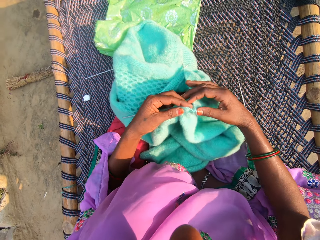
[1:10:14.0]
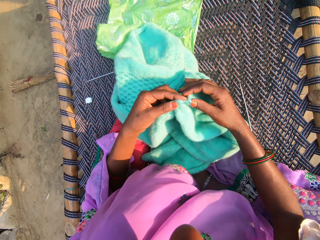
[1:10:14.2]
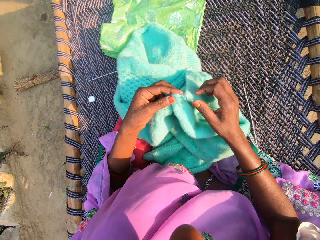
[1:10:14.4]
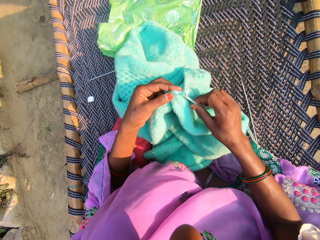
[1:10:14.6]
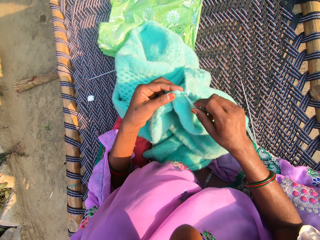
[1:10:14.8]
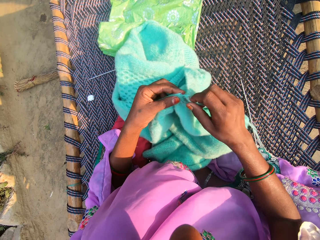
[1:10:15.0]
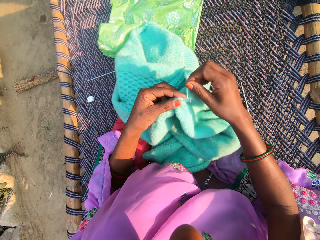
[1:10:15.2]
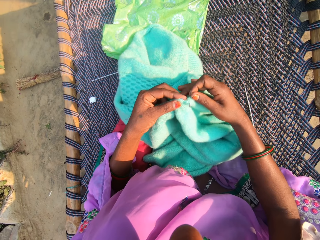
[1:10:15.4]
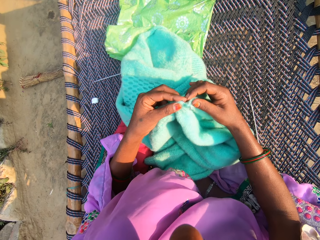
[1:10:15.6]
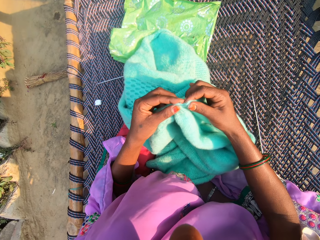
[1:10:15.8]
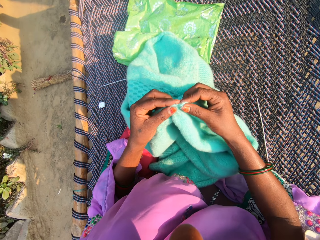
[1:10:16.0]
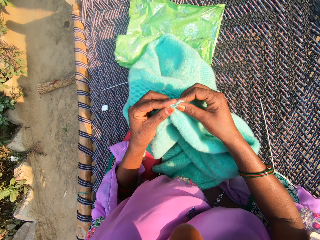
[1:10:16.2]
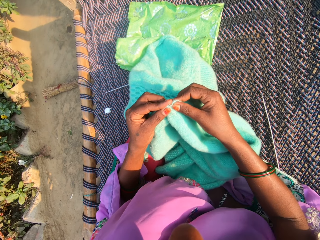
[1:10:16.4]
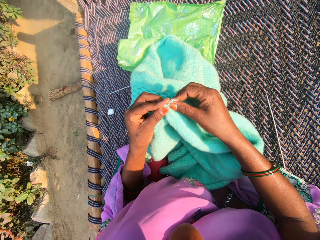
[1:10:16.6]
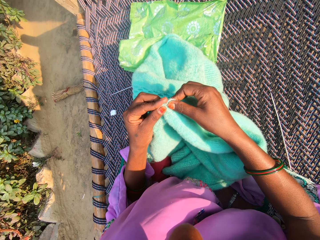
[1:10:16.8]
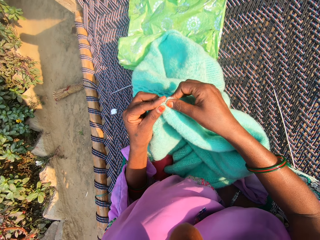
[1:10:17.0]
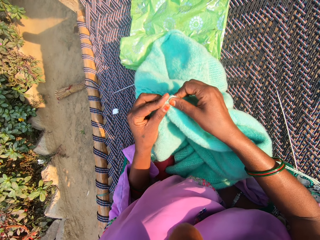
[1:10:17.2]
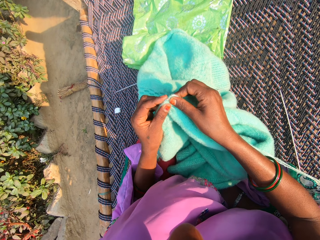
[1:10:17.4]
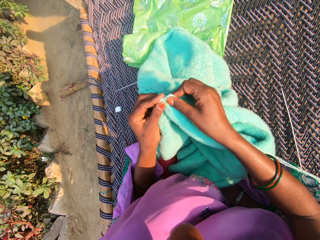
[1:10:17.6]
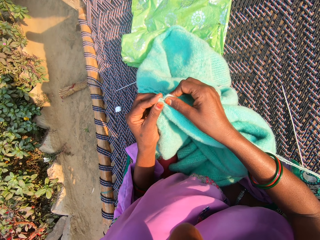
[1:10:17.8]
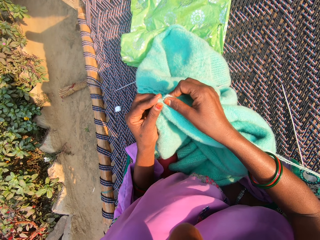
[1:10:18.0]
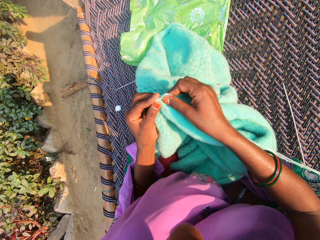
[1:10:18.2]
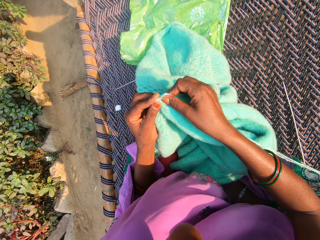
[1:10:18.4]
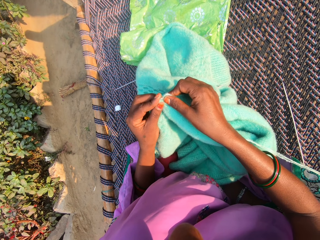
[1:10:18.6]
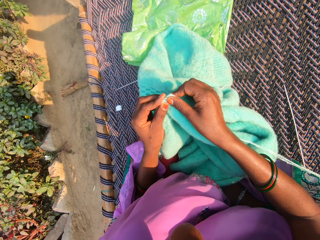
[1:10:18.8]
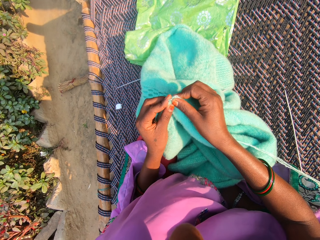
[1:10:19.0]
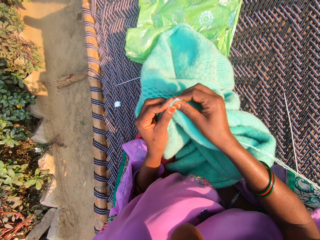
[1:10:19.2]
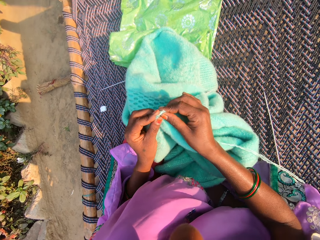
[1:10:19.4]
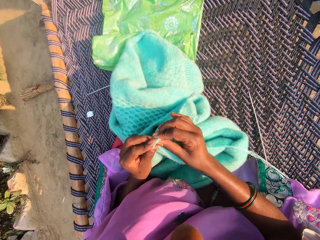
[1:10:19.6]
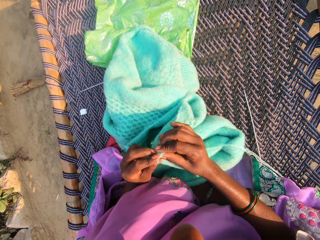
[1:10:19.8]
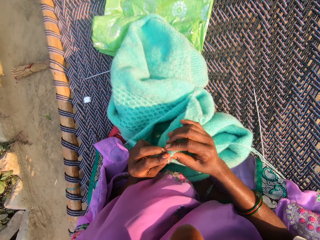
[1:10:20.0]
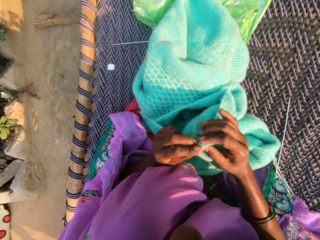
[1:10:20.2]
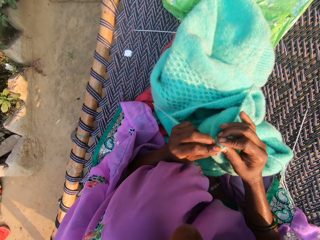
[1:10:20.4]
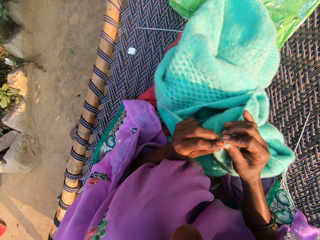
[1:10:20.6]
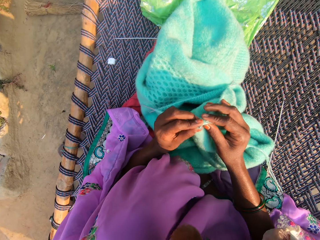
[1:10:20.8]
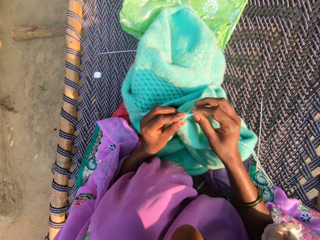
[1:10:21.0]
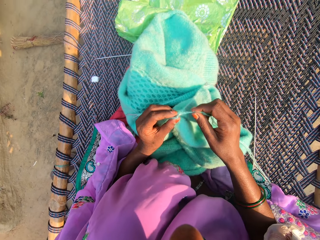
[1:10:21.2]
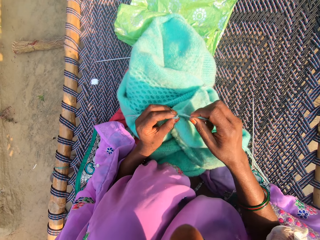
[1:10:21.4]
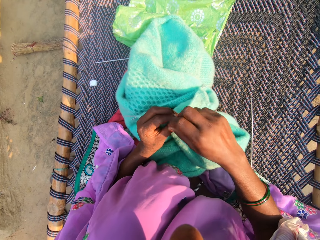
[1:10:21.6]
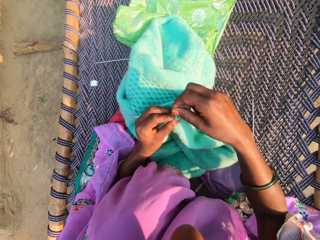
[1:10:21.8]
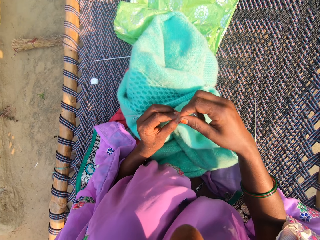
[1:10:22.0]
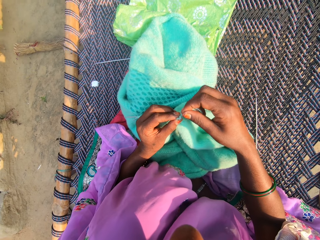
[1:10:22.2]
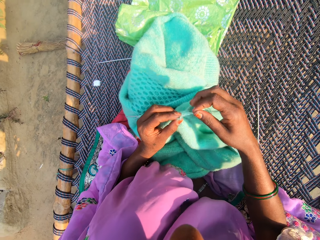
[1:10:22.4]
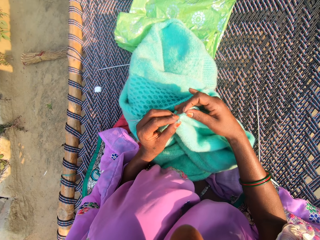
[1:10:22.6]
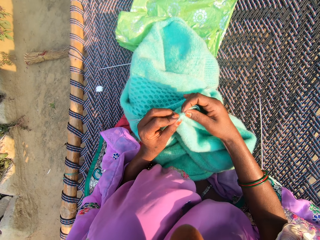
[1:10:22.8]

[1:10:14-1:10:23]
The camera wearer knits material with hands.

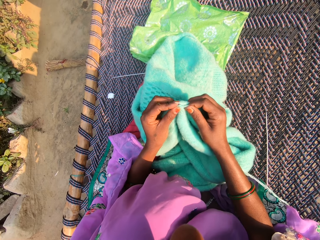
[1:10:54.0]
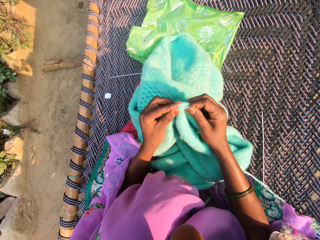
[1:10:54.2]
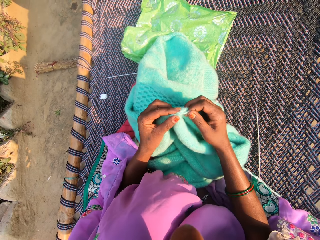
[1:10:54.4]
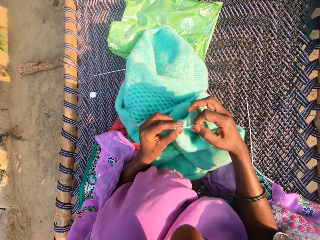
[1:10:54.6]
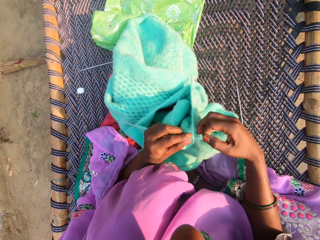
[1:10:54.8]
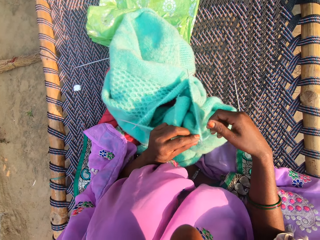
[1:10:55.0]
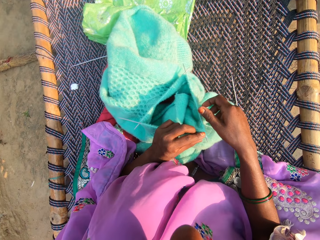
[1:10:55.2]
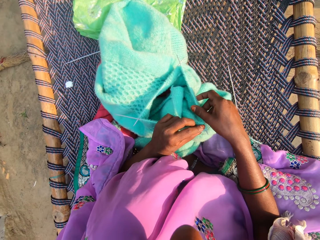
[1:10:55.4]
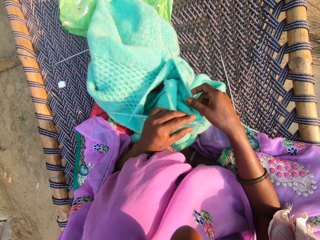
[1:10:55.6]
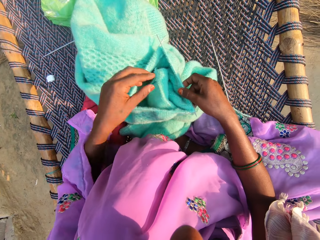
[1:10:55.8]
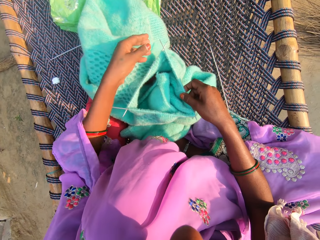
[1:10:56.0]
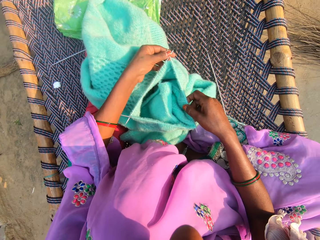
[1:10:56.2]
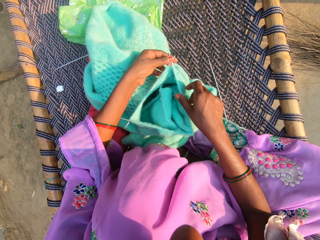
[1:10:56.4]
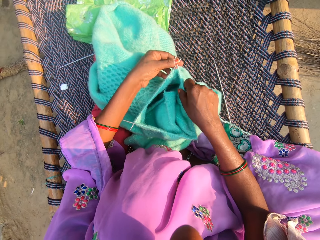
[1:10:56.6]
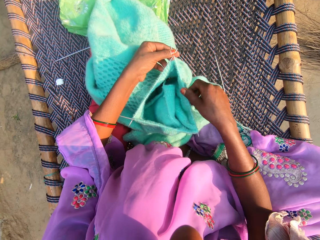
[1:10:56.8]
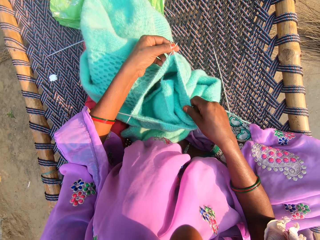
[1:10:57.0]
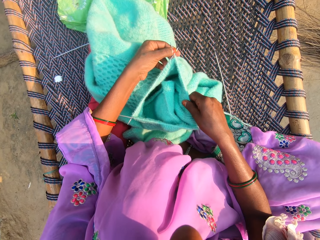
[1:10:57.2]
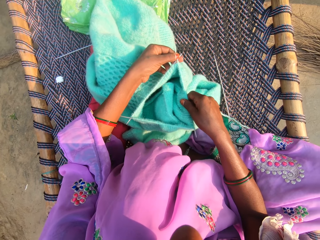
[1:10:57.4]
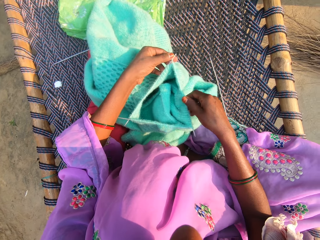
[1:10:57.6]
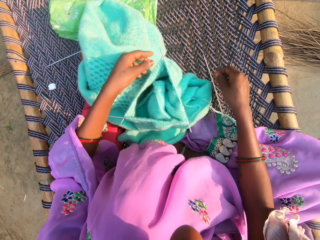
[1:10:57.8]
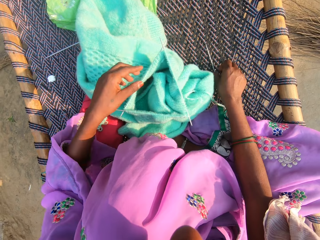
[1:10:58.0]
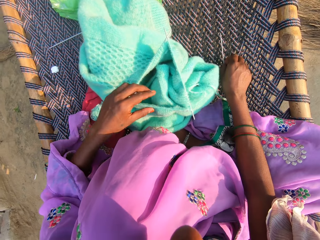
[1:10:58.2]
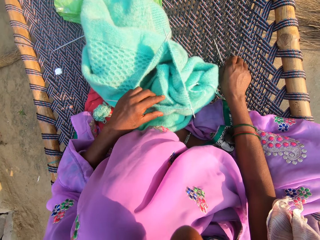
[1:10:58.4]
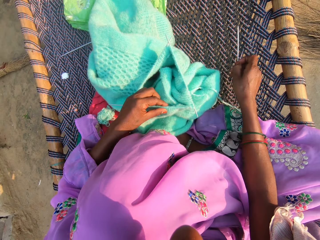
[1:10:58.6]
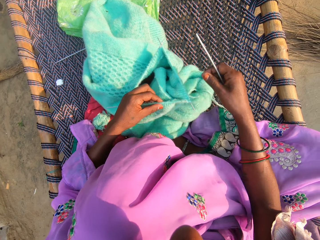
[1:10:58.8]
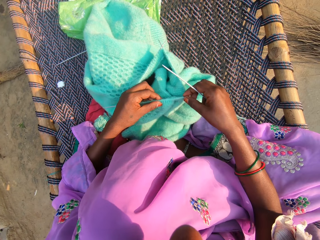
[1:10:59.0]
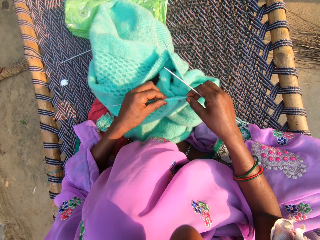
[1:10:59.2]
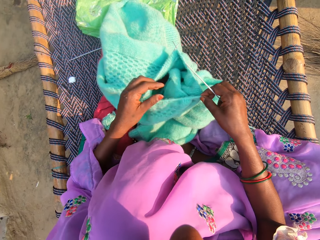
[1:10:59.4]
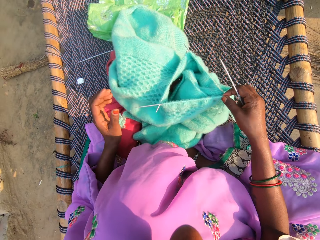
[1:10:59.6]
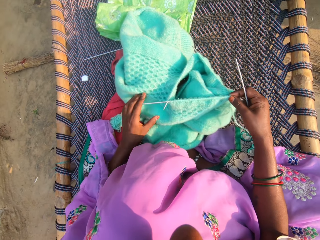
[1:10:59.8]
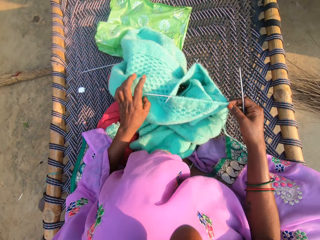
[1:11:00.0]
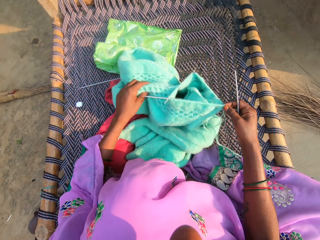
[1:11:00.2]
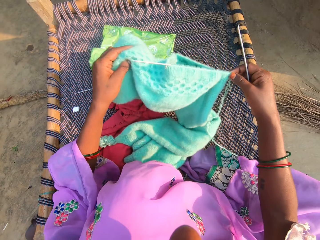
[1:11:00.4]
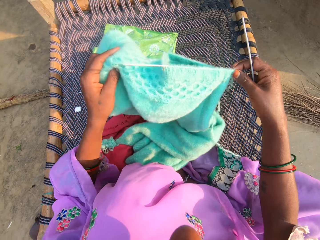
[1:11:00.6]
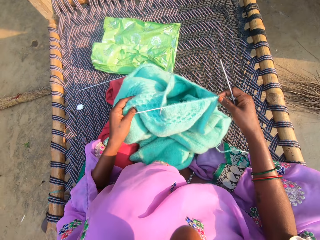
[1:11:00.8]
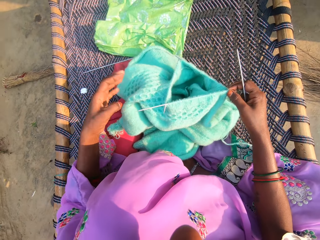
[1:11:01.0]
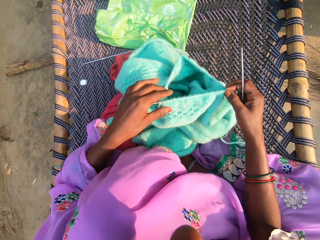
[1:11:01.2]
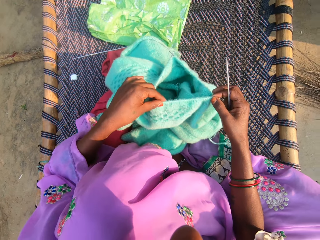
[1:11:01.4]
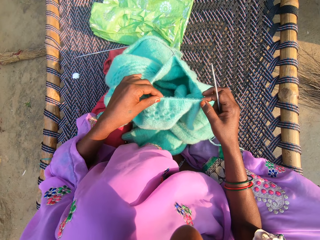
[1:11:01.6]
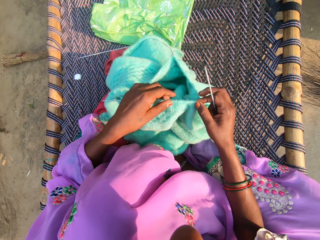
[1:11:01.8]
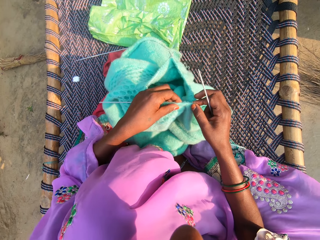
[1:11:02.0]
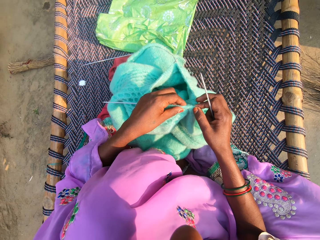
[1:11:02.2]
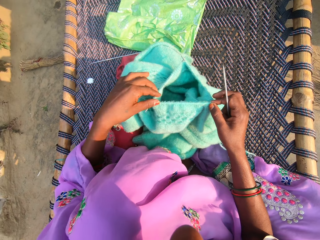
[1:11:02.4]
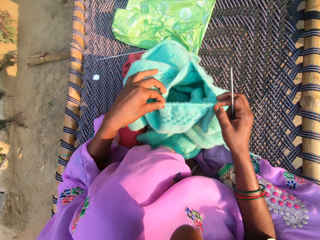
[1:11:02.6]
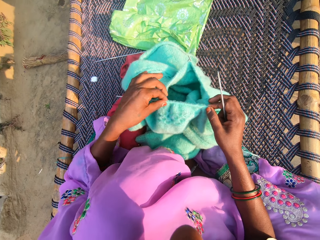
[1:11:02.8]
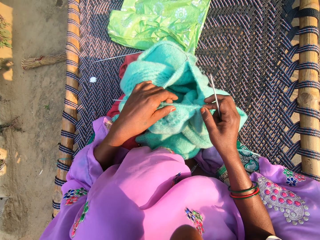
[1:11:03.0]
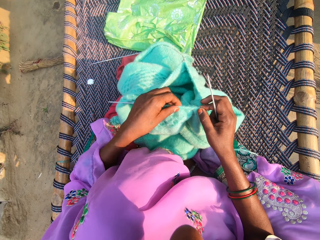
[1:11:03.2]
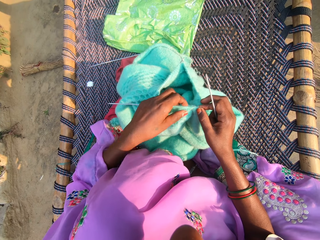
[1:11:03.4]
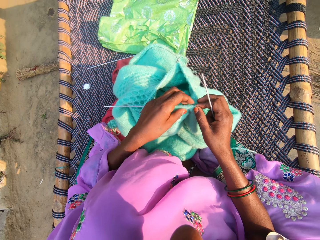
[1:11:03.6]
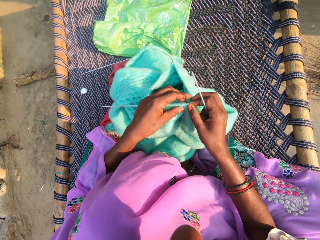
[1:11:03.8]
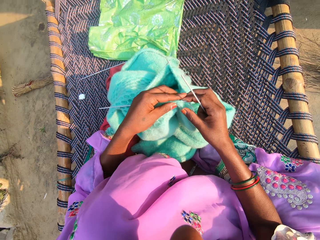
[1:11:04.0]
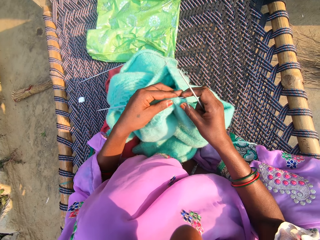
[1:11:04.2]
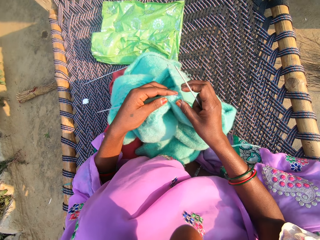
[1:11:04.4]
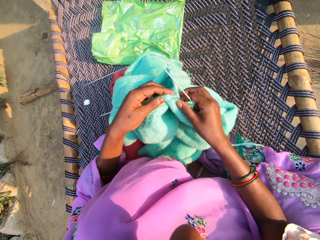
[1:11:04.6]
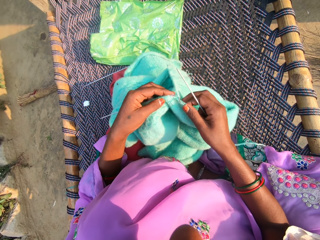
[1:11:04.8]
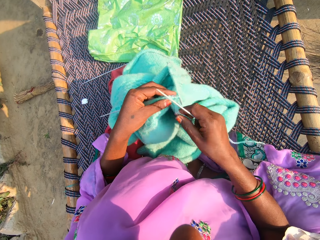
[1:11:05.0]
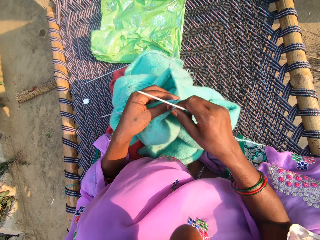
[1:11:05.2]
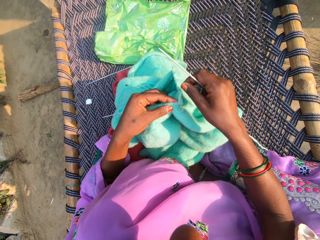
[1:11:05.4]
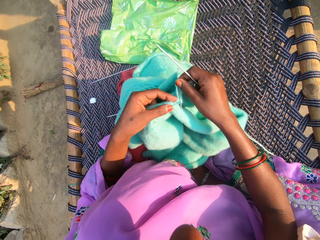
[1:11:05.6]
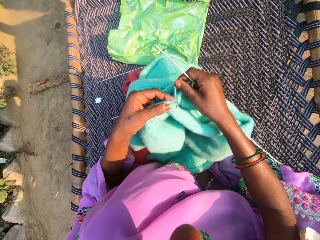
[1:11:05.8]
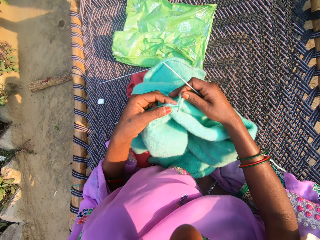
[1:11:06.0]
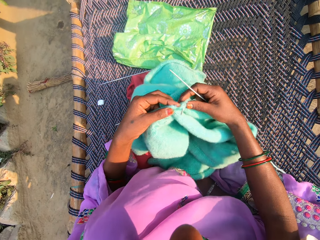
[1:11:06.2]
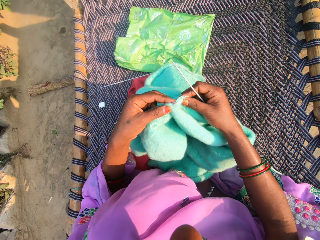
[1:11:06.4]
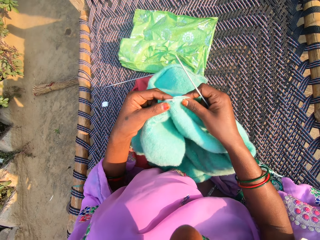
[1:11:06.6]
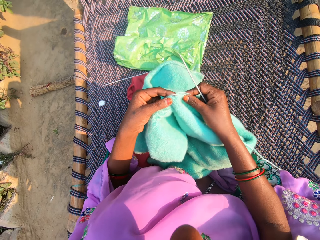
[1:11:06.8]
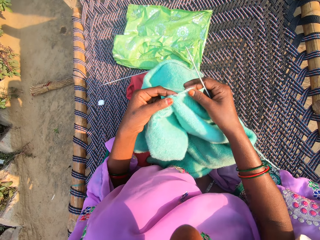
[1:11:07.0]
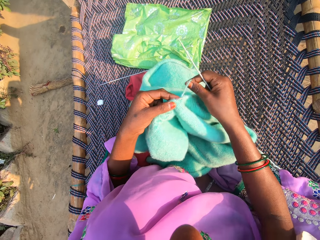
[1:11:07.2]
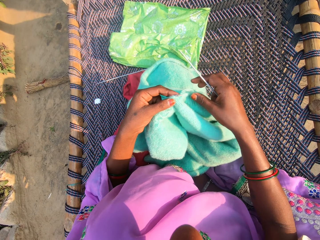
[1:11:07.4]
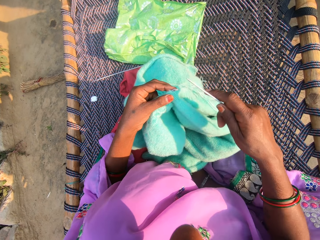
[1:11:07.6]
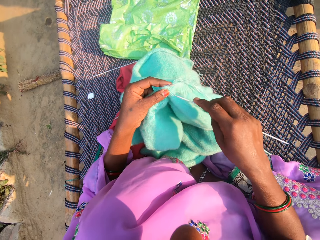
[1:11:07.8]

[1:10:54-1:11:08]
The camera wearer adjusts the crochet hook in the fabric. They pick up the crochet hook on the bed, turn the fabric, and adjust the crochet hook in the fabric. They knit a fabric.
